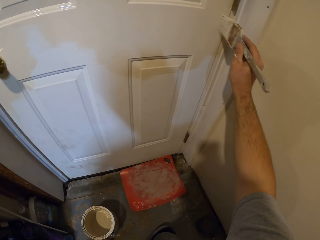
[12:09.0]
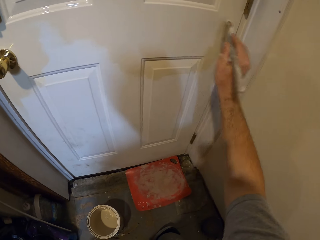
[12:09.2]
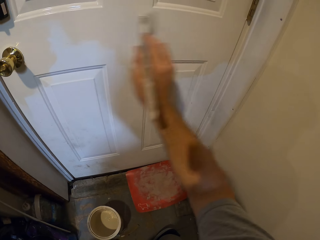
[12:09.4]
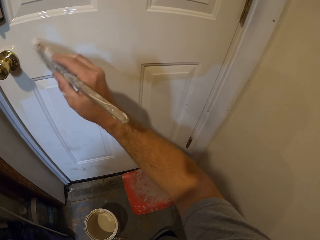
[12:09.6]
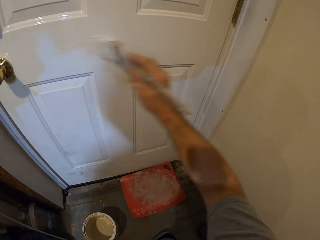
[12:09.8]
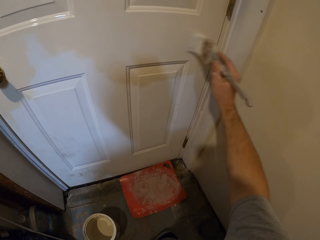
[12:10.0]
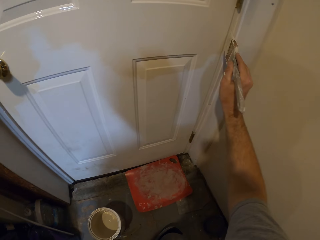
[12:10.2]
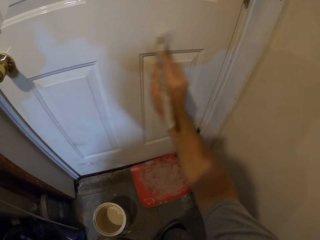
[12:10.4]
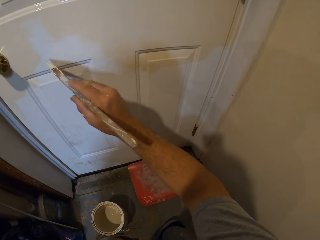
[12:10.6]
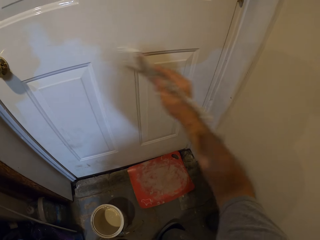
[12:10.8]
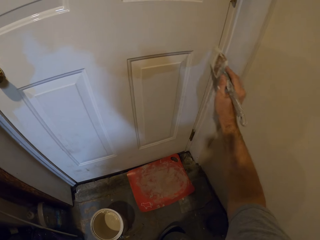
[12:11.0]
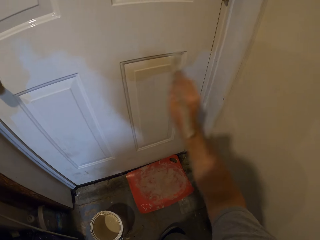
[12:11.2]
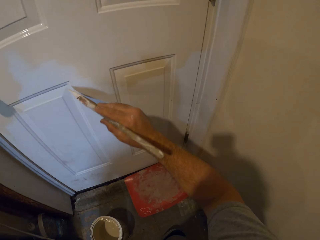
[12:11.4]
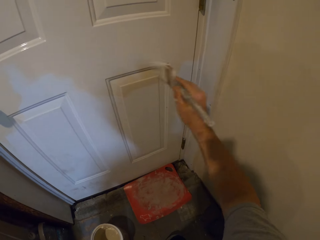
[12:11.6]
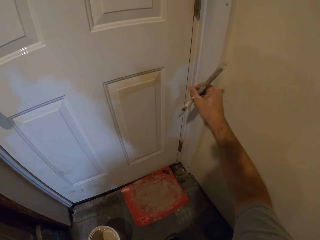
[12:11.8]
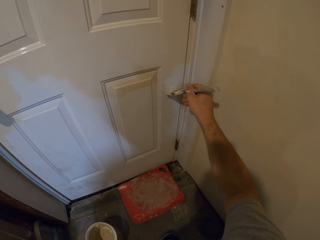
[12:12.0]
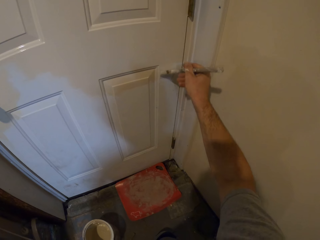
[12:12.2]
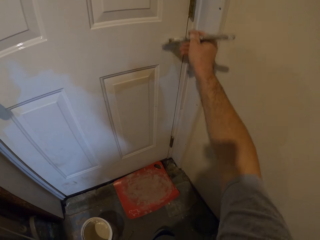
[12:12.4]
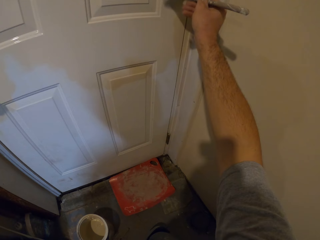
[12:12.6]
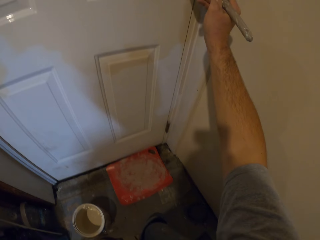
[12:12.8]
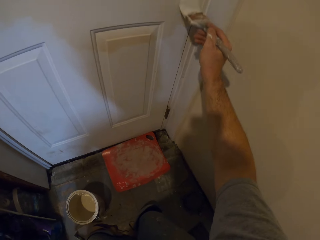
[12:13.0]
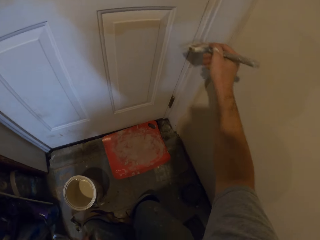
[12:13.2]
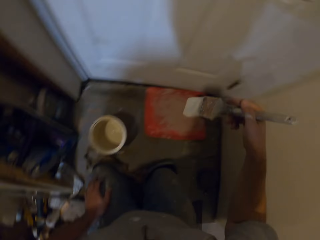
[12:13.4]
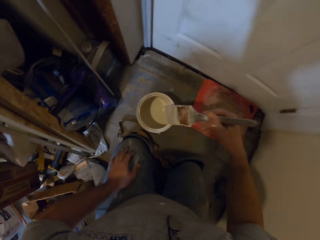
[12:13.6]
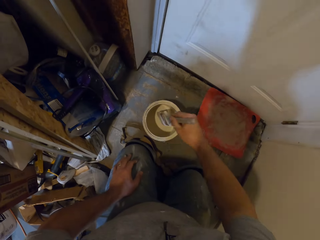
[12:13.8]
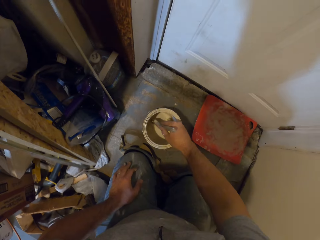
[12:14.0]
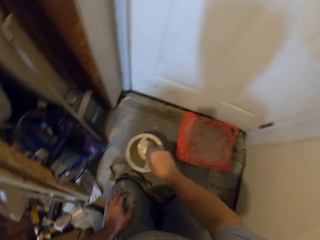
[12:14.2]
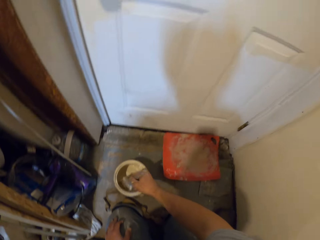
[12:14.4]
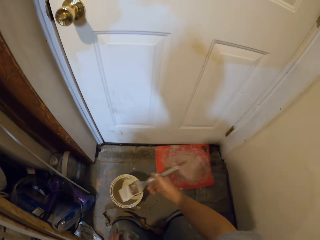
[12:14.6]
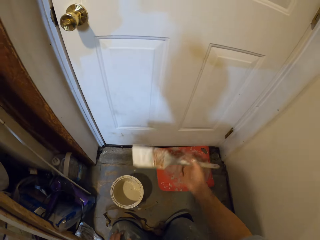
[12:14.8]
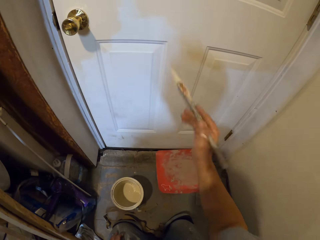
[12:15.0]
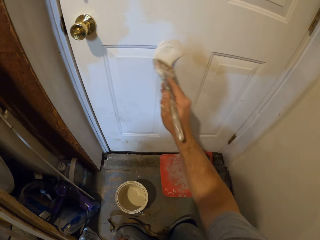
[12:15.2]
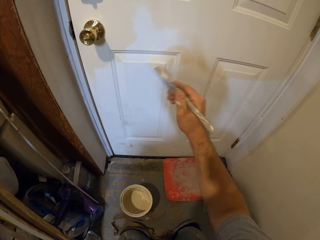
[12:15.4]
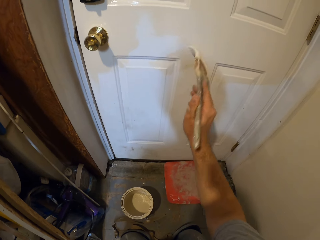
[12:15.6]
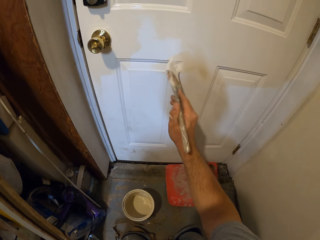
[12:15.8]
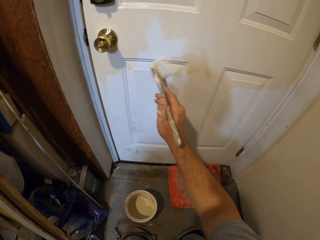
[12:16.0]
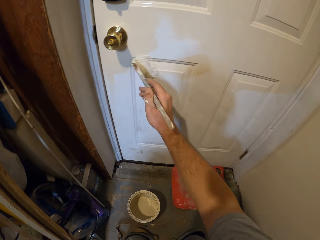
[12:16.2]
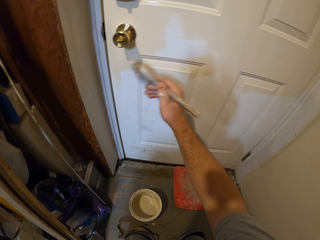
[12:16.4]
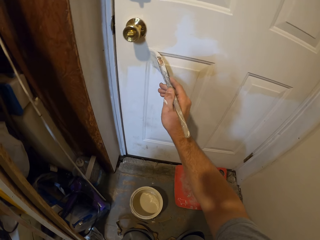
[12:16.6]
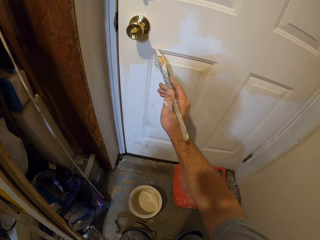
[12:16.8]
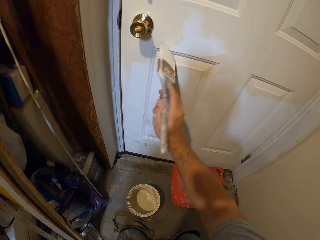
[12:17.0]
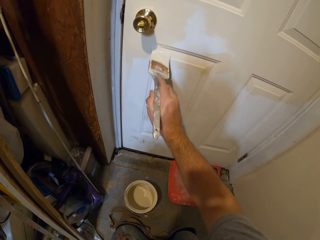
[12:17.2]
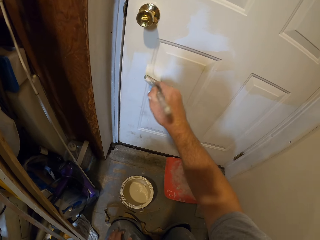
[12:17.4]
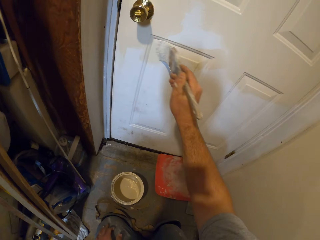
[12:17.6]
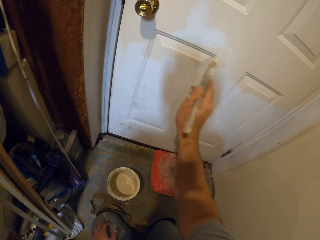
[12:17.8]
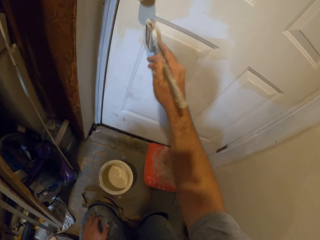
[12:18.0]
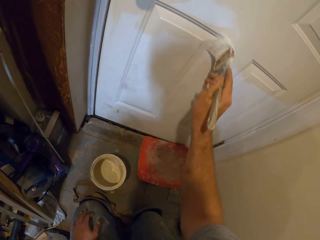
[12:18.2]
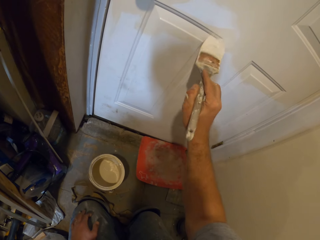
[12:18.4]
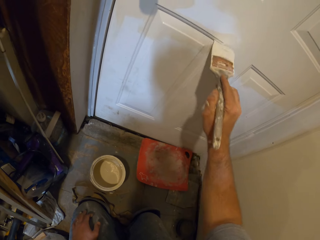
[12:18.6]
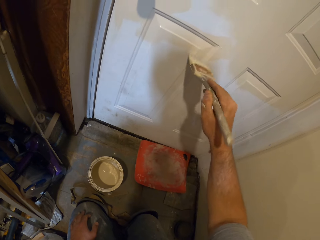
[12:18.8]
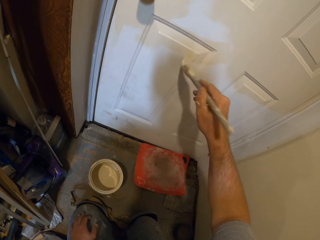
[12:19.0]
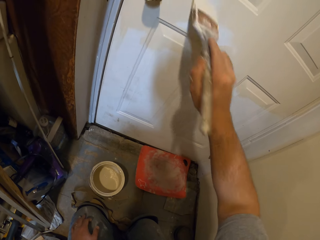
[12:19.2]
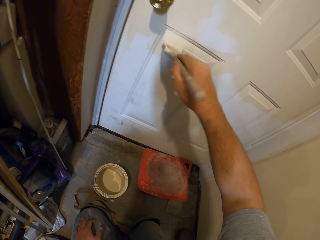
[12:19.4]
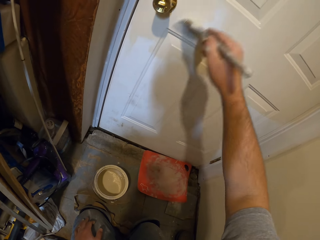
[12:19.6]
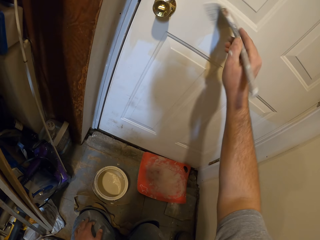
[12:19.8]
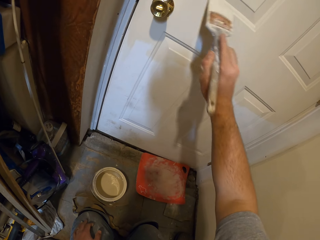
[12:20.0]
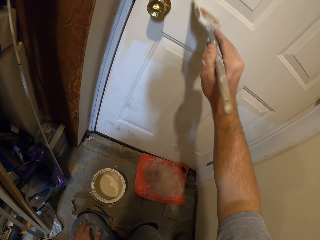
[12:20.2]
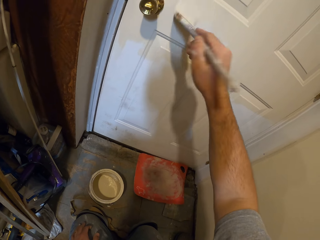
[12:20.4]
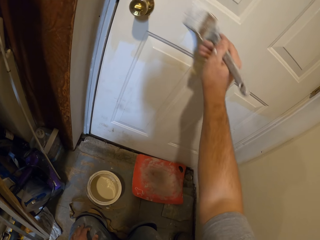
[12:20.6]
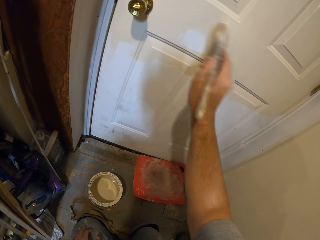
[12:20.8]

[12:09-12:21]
The camera wearer dips the paint brush in the paint container. They paint the door with the paint brush.

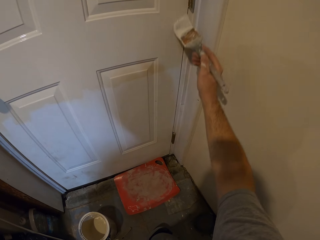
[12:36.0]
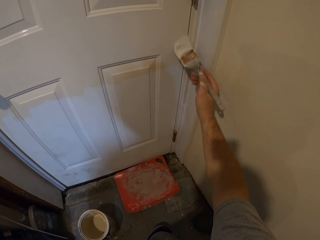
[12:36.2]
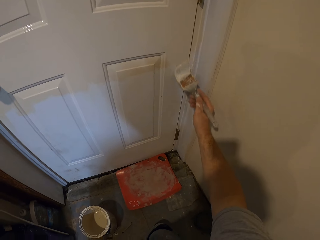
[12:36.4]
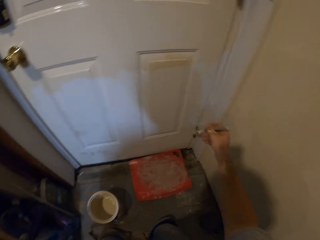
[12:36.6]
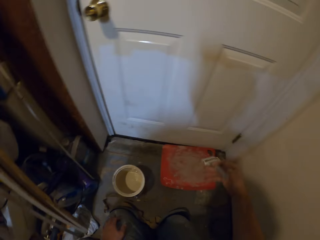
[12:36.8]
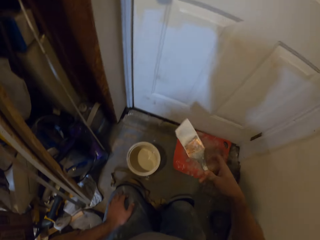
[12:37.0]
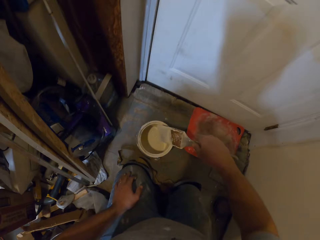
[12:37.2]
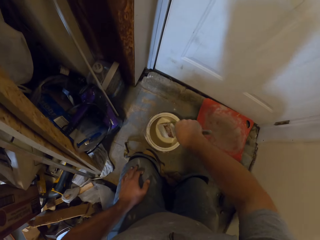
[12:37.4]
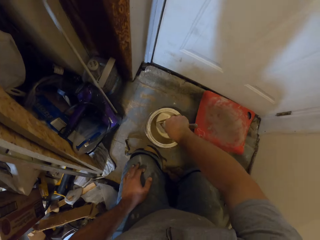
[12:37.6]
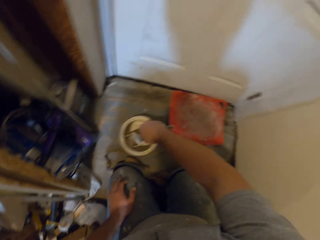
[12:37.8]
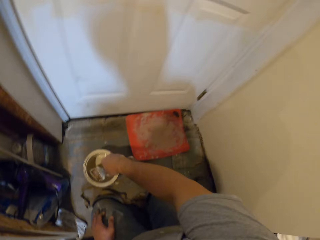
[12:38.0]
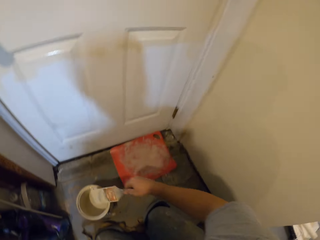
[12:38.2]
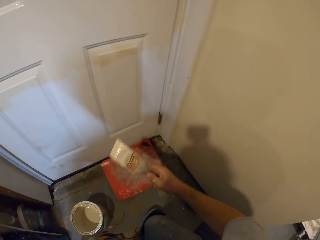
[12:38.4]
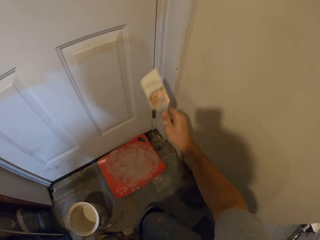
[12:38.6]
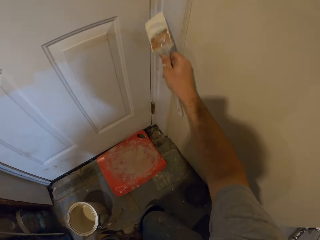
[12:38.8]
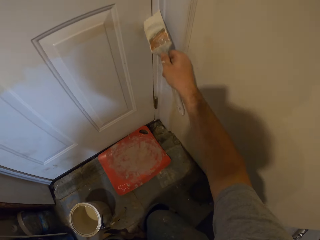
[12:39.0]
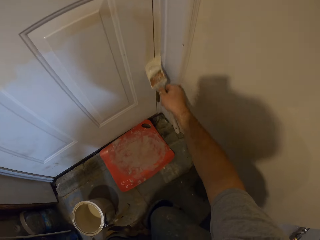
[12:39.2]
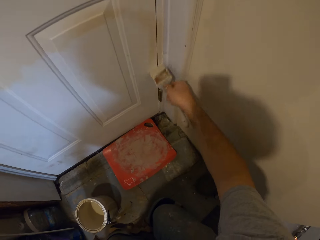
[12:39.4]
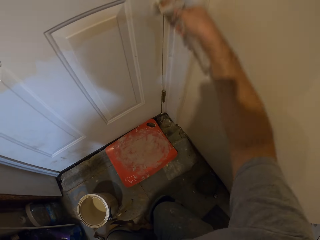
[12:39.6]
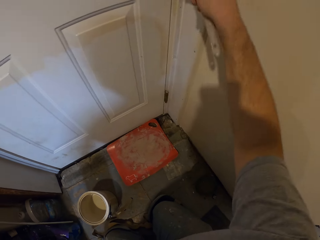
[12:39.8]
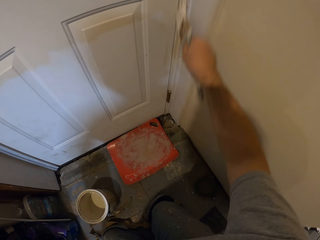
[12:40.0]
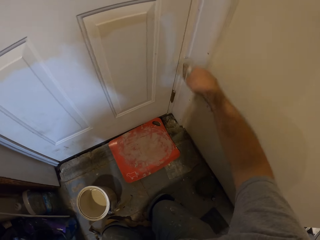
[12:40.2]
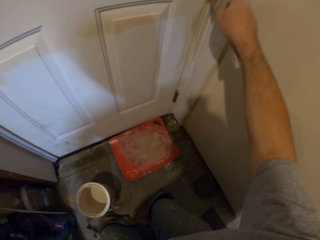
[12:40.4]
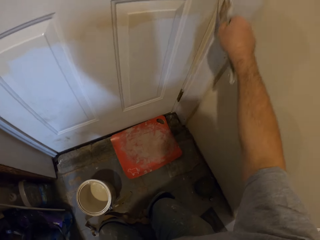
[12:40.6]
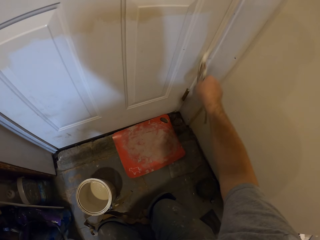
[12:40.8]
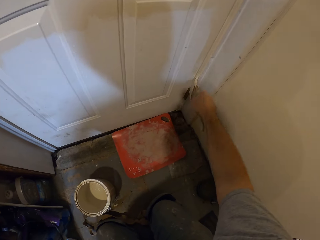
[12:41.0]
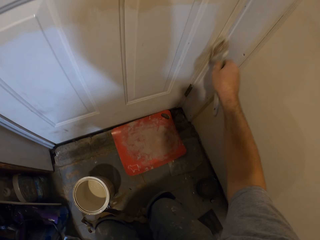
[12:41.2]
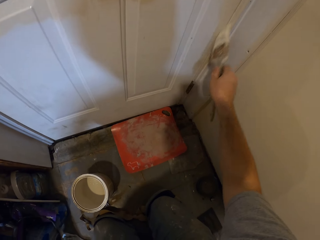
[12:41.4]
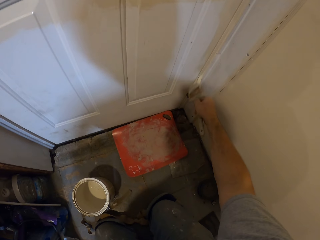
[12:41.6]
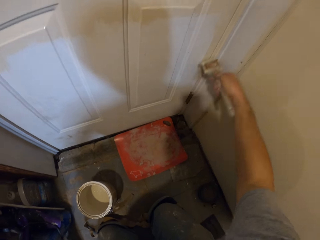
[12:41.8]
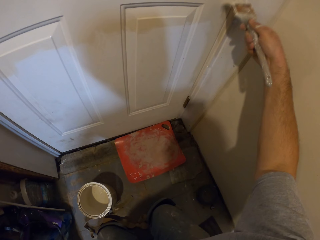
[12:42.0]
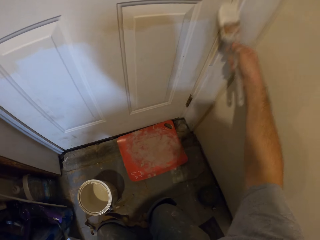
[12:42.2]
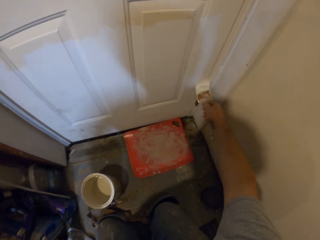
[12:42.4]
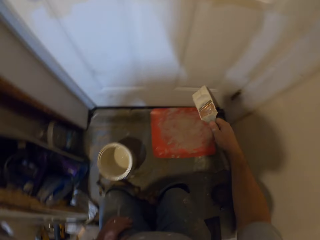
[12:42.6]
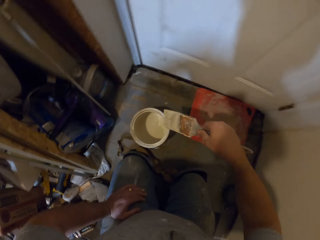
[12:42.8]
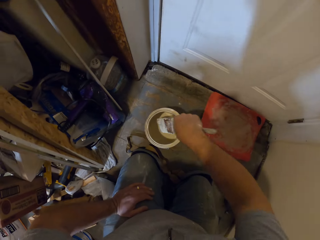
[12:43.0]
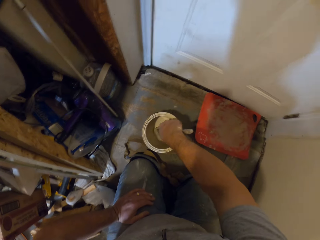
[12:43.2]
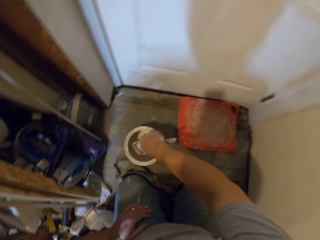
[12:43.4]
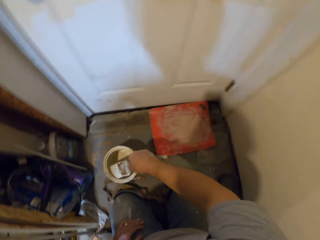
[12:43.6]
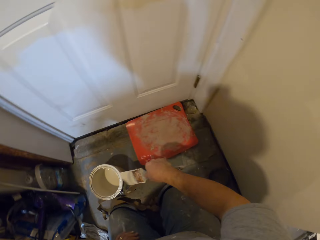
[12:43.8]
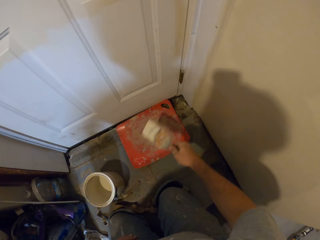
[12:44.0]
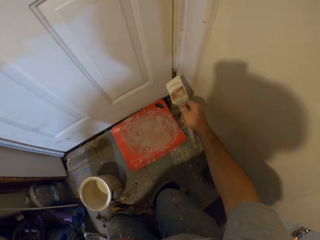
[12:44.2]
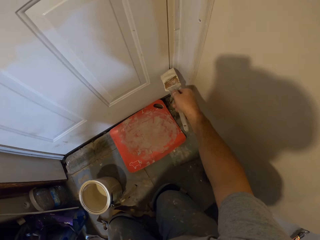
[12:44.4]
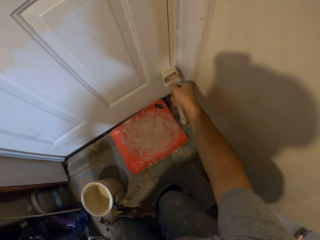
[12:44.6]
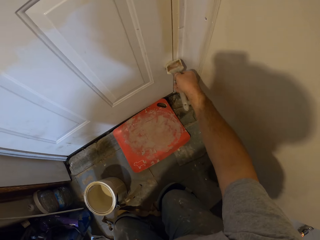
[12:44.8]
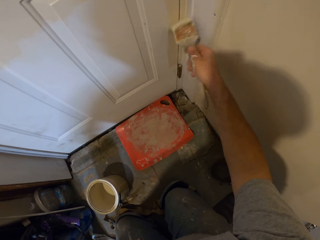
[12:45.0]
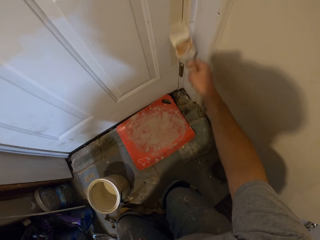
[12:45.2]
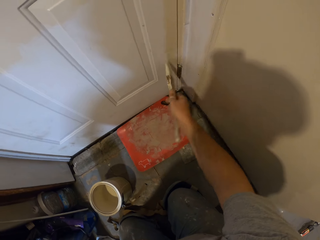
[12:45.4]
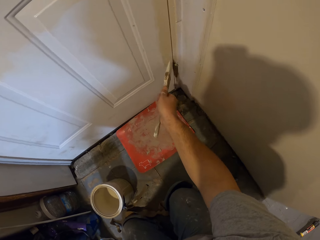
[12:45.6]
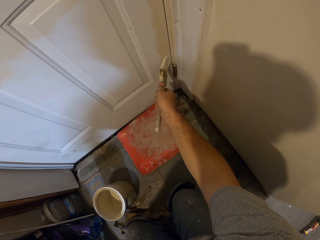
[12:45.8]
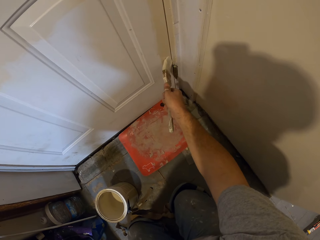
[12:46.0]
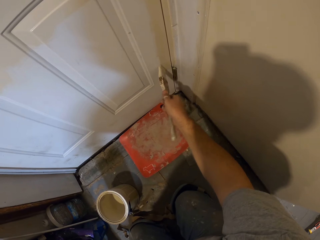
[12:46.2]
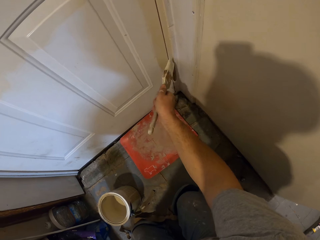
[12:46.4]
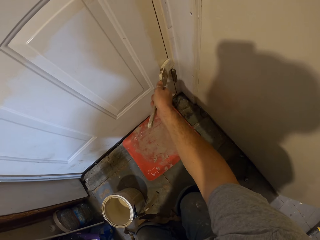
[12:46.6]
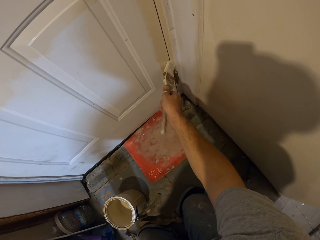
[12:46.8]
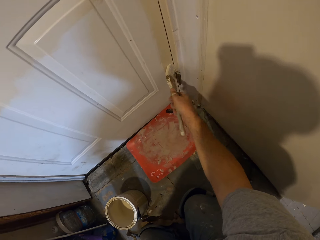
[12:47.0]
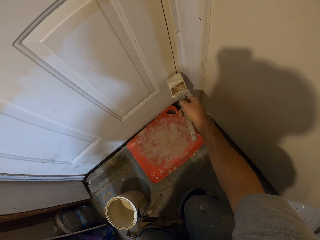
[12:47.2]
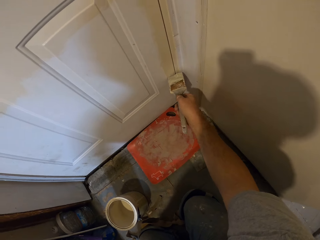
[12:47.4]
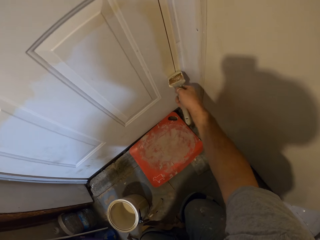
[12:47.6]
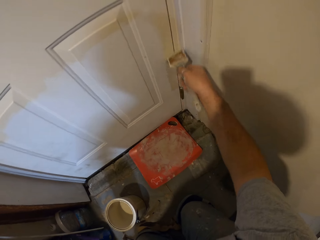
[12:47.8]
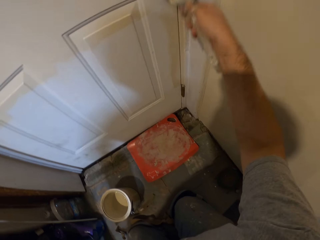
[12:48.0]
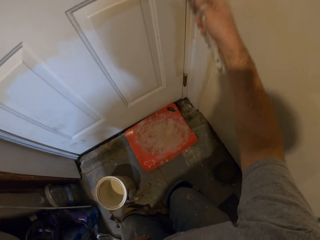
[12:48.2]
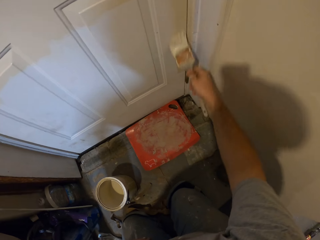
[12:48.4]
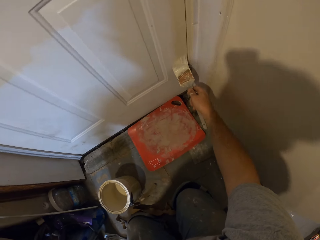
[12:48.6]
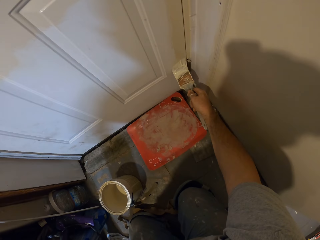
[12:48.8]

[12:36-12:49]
The camera wearer dips the paint brush in the paint container. They paint the door with the paint brush. They dip the paint brush in the paint container. They paint the door with the paint brush.
